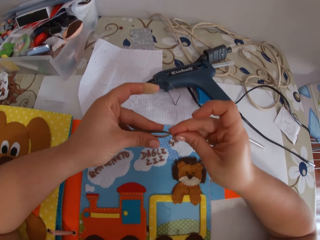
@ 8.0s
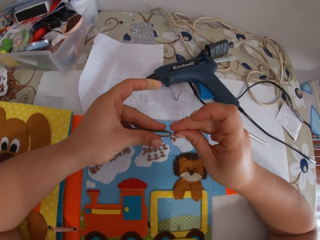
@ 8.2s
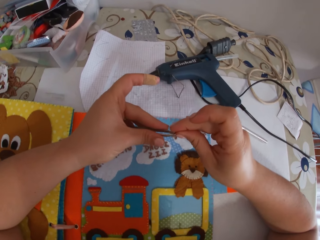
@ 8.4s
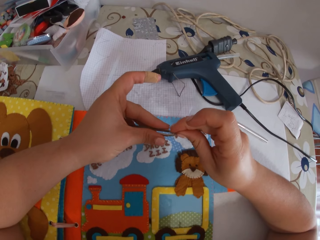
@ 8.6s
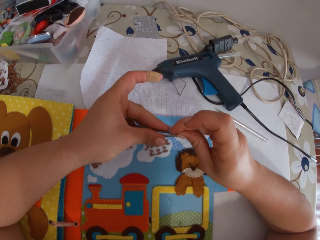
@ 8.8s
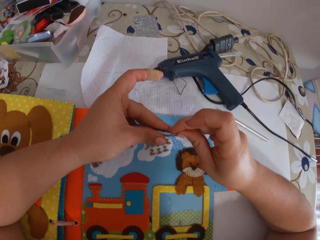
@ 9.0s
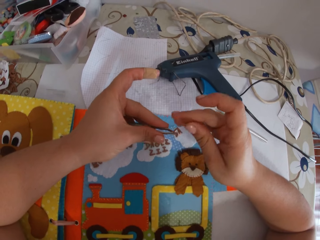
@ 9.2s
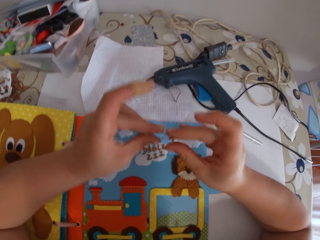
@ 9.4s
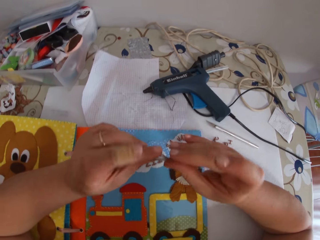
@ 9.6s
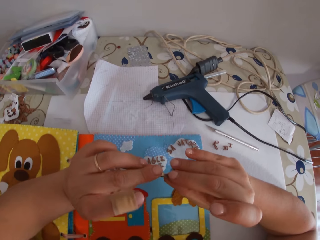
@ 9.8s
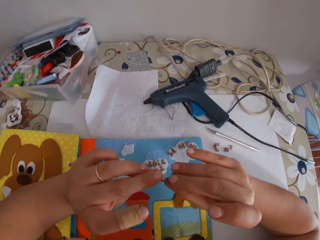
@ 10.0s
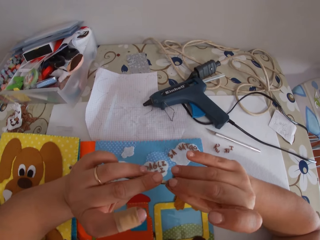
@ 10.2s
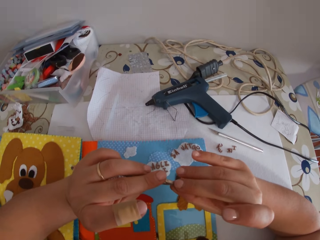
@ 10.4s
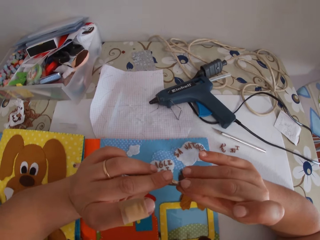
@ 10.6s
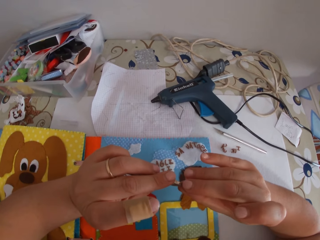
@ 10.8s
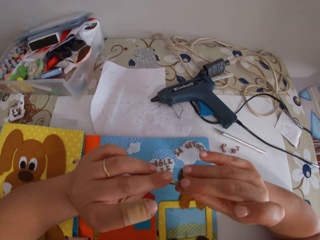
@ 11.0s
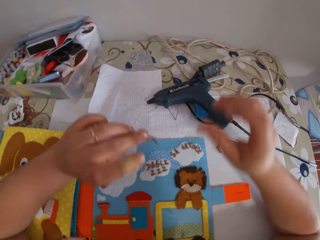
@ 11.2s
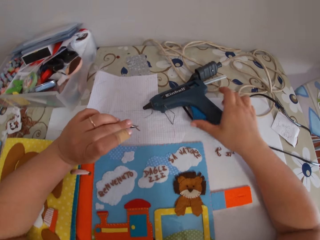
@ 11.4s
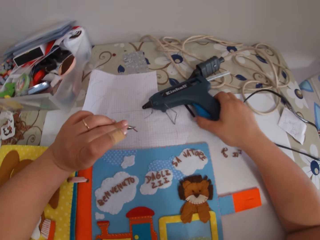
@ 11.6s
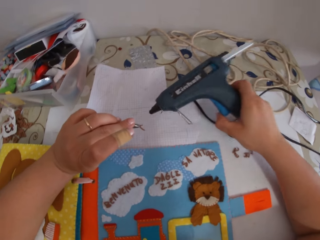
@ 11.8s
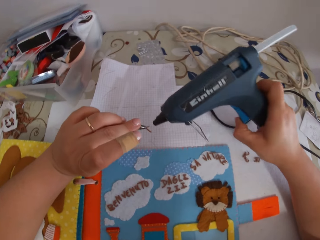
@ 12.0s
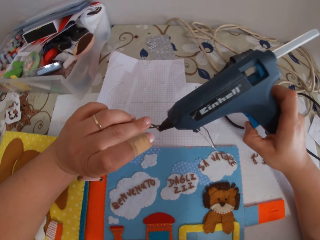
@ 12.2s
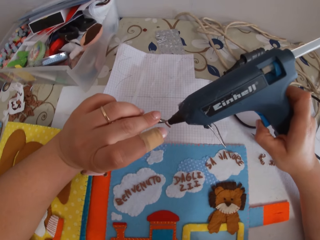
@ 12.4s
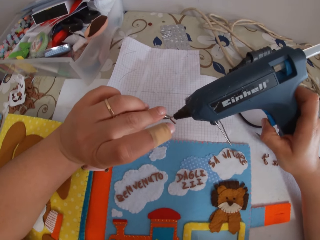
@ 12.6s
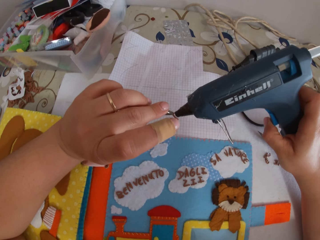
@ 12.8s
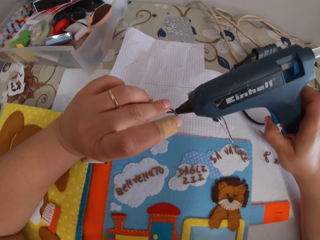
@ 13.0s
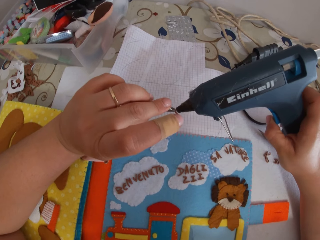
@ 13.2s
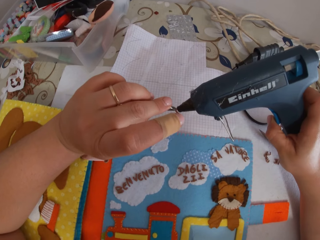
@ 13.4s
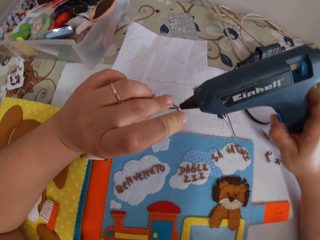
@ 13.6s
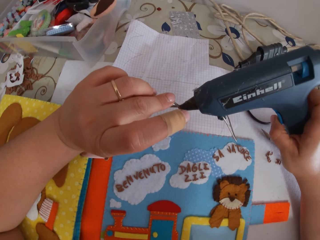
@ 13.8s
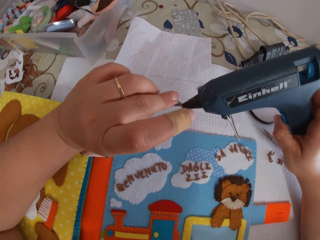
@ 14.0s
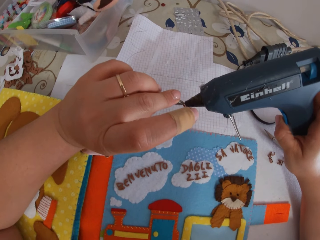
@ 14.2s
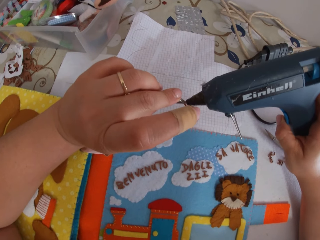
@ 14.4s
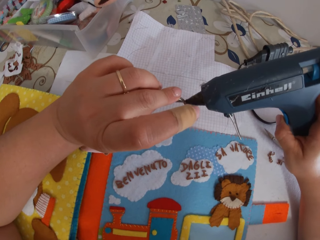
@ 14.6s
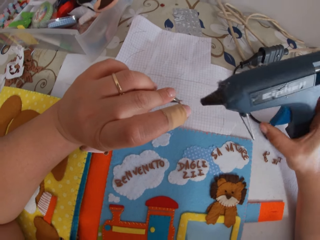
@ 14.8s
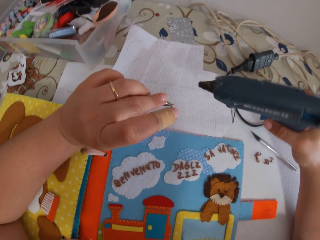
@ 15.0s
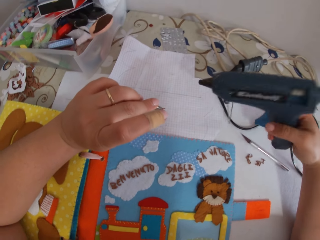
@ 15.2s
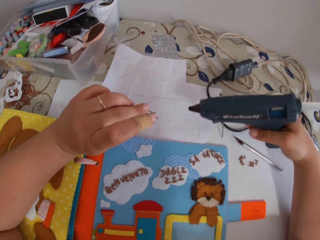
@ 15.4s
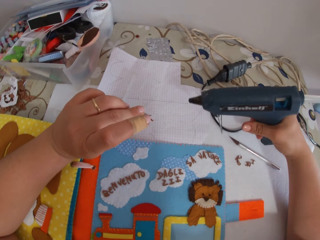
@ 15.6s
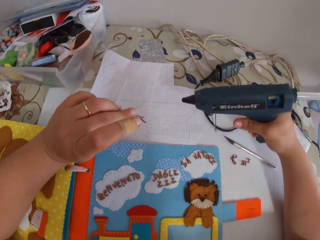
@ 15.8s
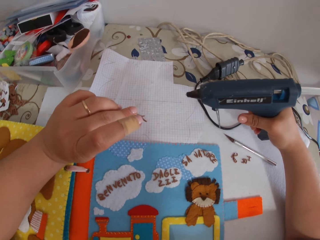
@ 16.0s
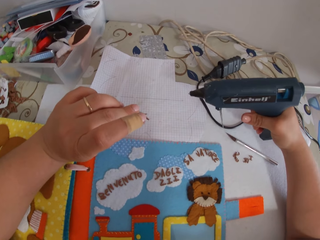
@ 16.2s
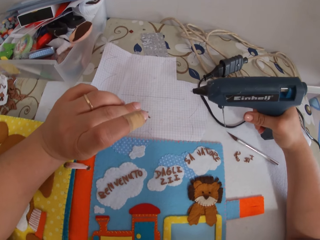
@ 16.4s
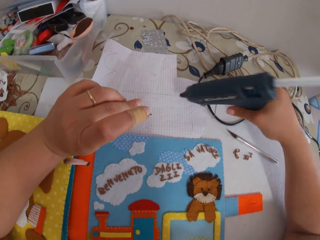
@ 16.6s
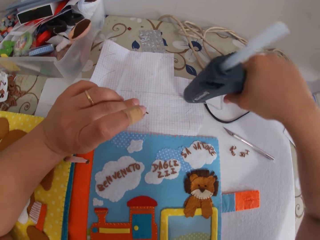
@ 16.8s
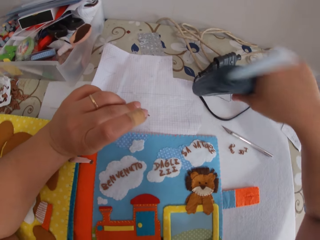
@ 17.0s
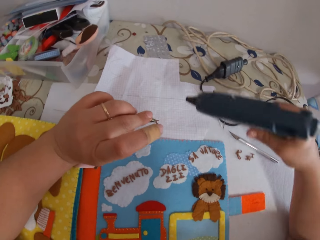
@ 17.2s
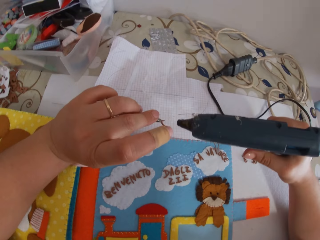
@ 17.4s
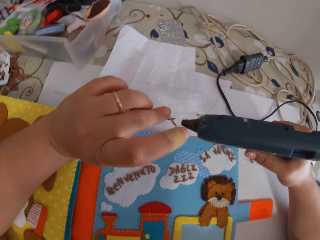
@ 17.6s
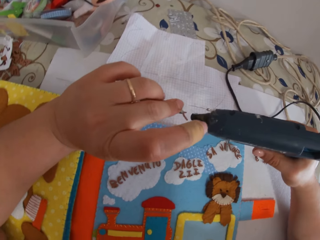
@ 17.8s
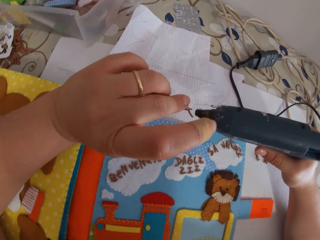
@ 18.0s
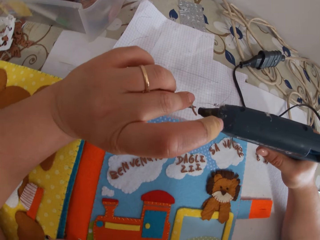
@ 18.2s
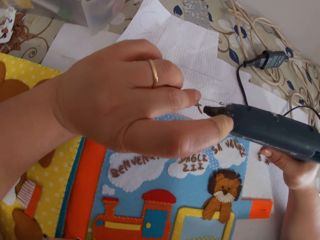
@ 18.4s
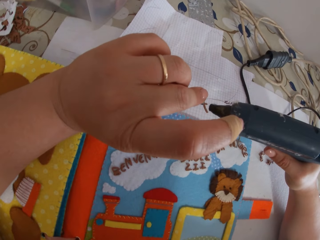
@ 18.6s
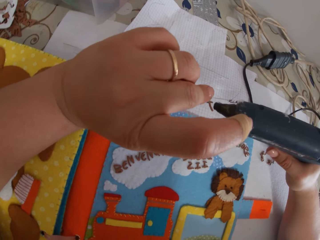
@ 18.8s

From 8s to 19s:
The camera wearer holds the paper alphabet with the pincer. They pick up a glue gun from a table. They hold the painting spray gun. They put glue on the paper alphabet with the glue gun. They put glue on a paper with the glue gun.

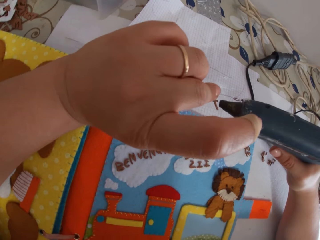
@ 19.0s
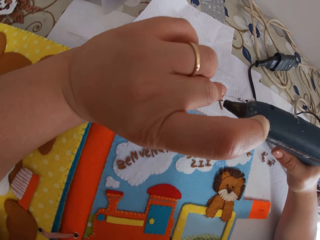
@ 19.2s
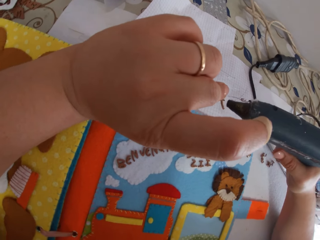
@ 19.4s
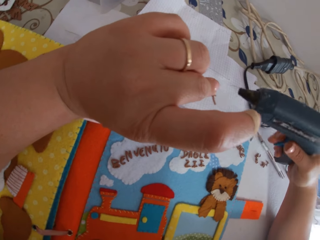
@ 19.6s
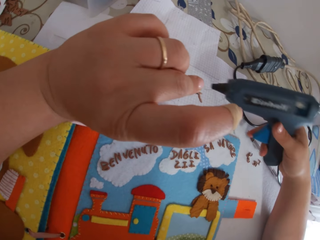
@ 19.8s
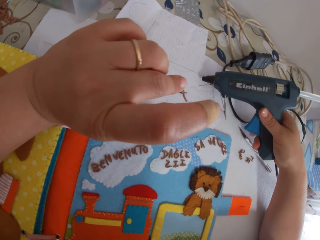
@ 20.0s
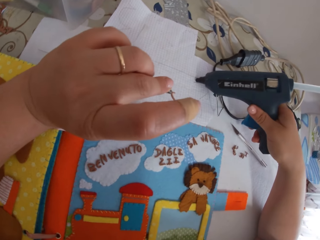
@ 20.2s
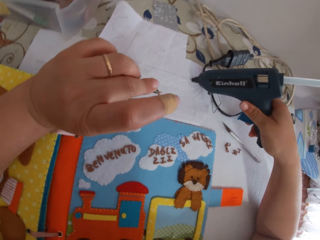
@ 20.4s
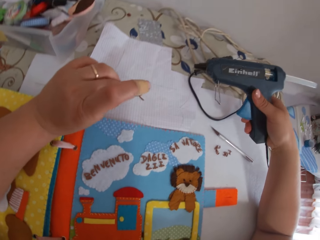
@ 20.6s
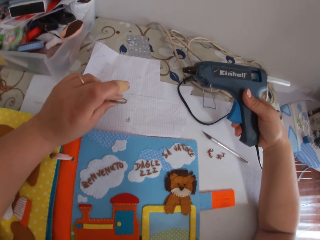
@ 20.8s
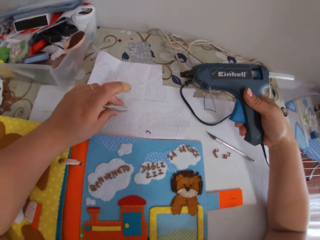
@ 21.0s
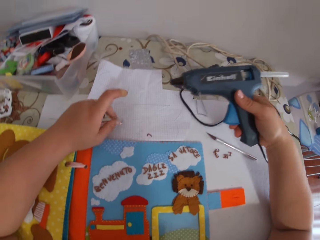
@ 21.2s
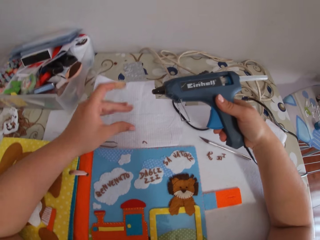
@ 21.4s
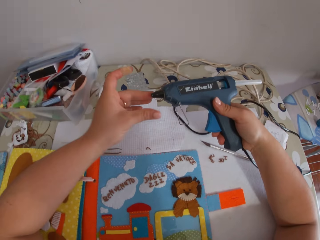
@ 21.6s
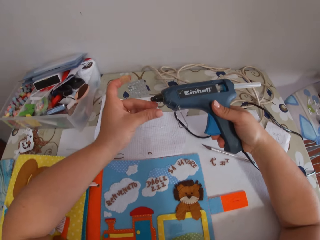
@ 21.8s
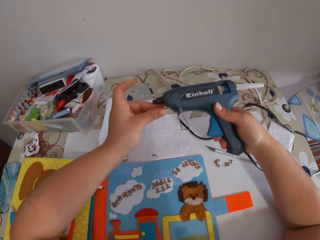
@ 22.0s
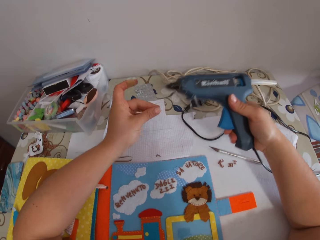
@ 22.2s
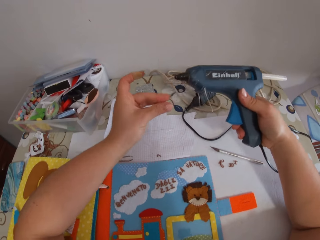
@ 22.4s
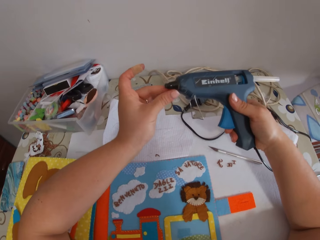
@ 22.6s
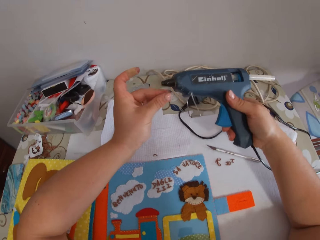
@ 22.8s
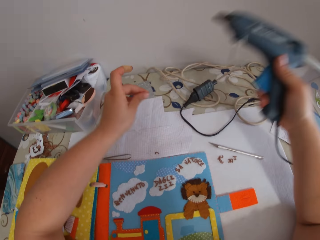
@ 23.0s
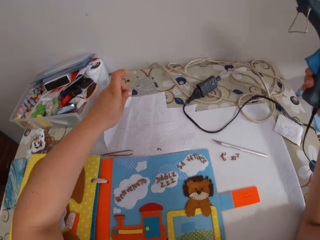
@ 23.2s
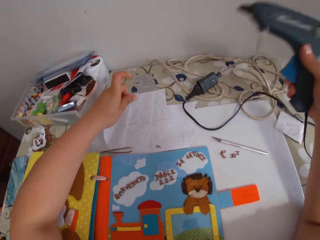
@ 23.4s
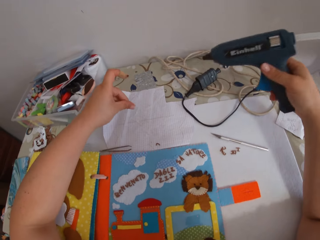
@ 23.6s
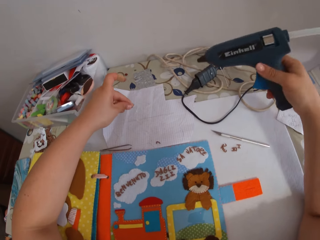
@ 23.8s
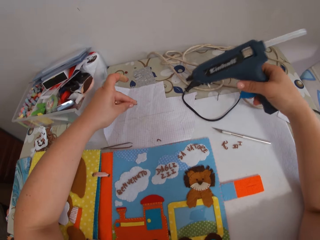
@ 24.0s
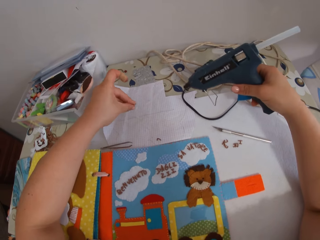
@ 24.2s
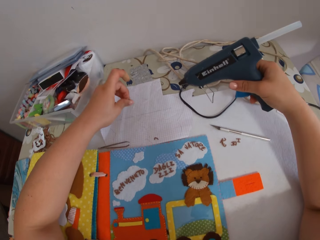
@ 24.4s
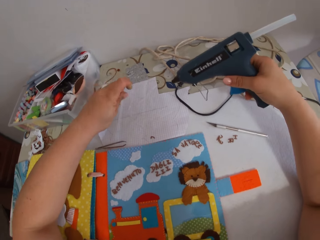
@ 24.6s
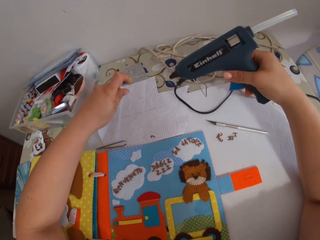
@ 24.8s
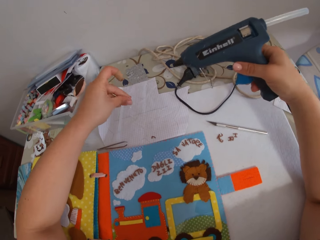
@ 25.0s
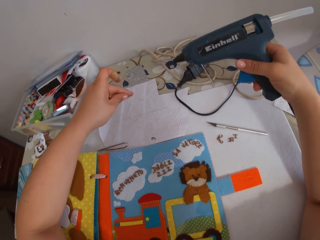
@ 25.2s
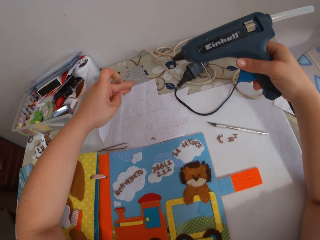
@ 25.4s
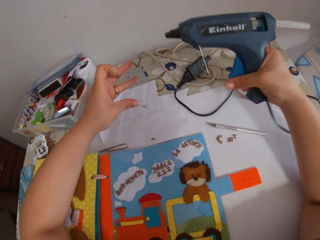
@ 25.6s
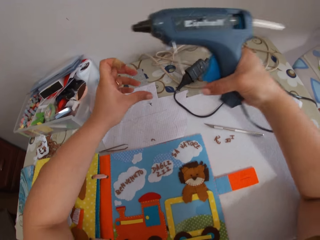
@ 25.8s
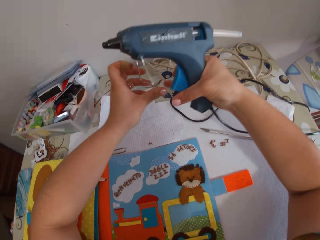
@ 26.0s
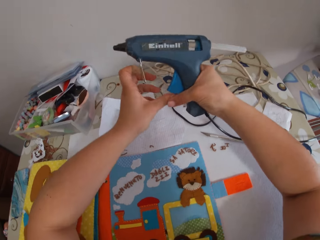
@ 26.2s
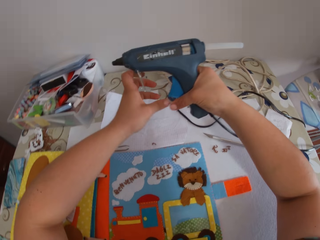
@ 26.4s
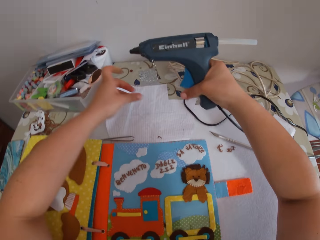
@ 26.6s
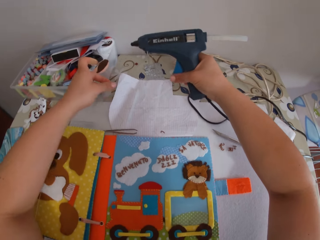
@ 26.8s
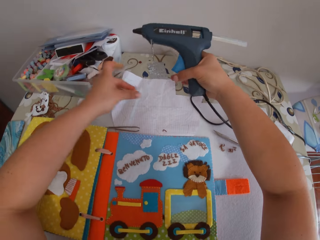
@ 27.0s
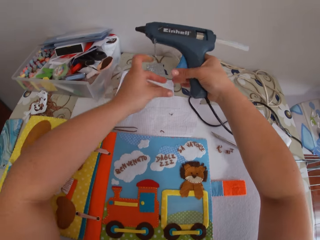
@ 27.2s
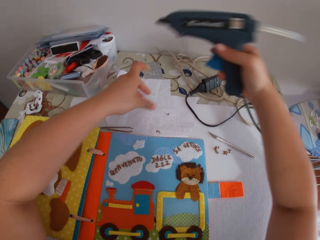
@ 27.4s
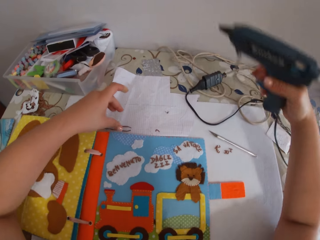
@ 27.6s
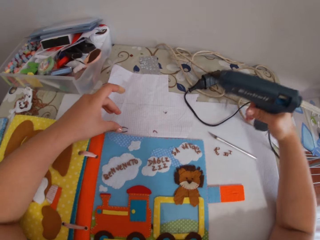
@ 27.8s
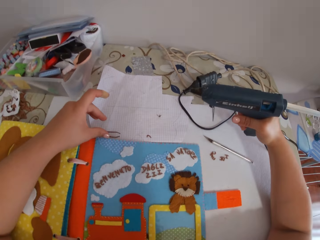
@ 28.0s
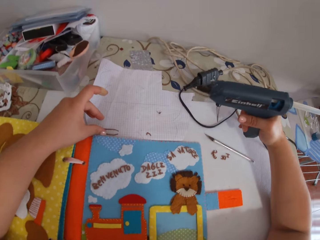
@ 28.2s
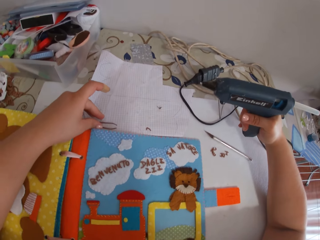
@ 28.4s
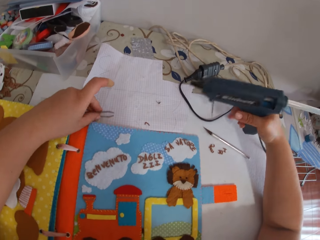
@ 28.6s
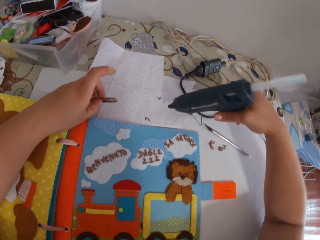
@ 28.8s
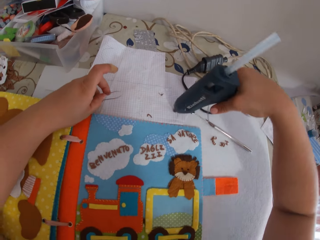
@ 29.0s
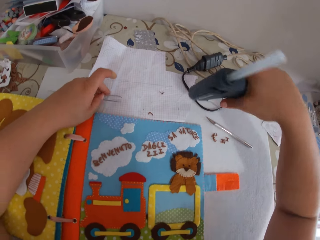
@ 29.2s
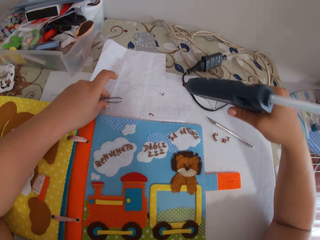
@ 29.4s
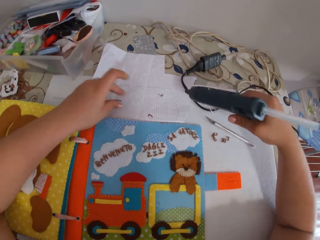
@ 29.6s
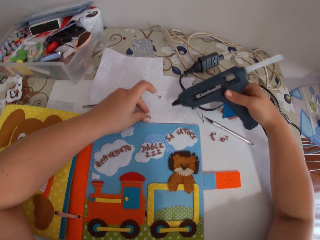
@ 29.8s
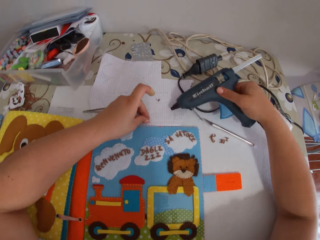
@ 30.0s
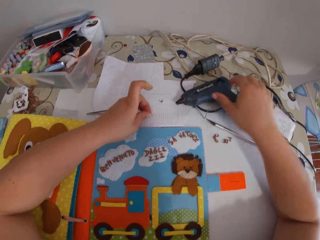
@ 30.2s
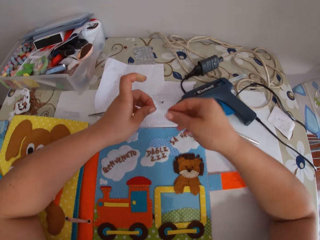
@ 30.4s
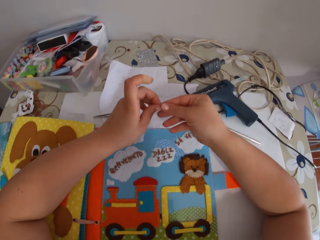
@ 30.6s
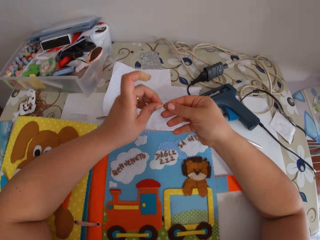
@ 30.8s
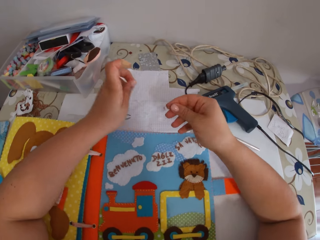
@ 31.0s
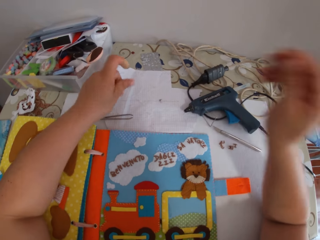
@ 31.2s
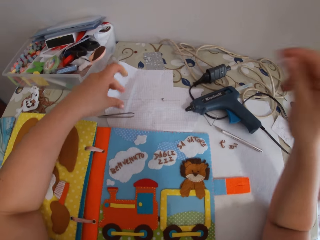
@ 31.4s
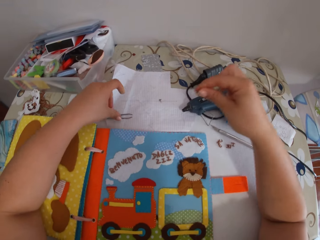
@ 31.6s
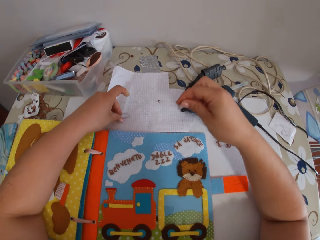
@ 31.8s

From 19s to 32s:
The camera wearer holds the painting spray gun. She cleans the glue gun on the paper. She drops the paper alphabet on the paper and drops the pincer on the paper. She removes glue from the glue gun. She rubs her fingers together. She removes glue from her thumb. She cleans the glue gun on the paper. She picks up the paper alphabet from the paper with her left hand. She drops the glue gun on the cardboard. She passes the paper alphabet to her right hand.
